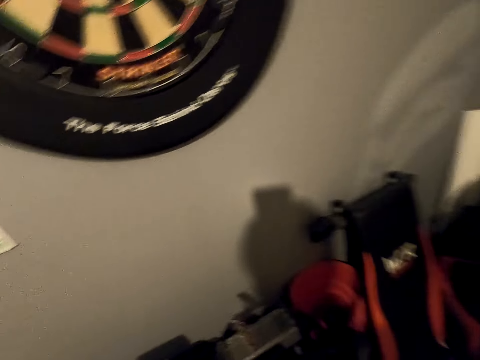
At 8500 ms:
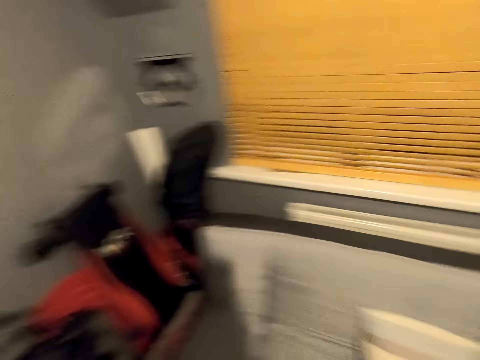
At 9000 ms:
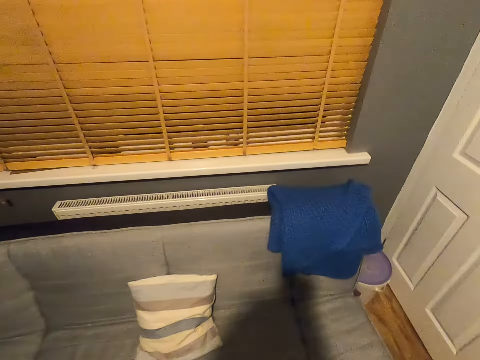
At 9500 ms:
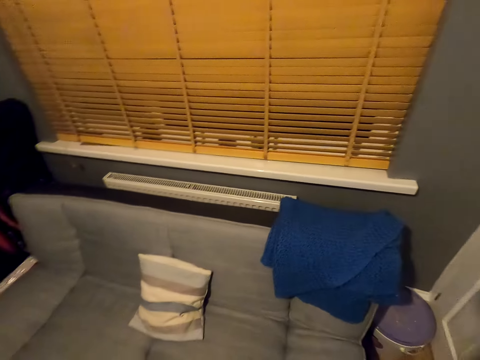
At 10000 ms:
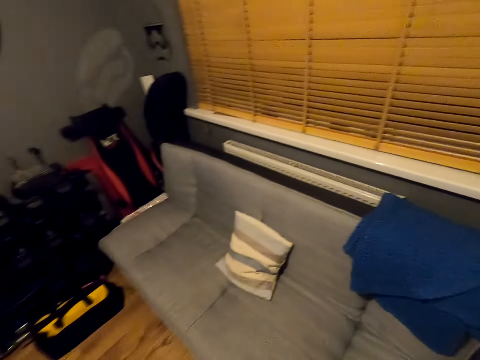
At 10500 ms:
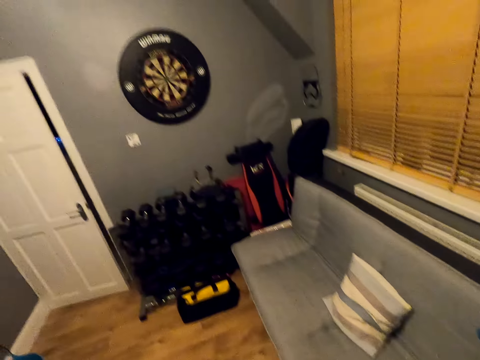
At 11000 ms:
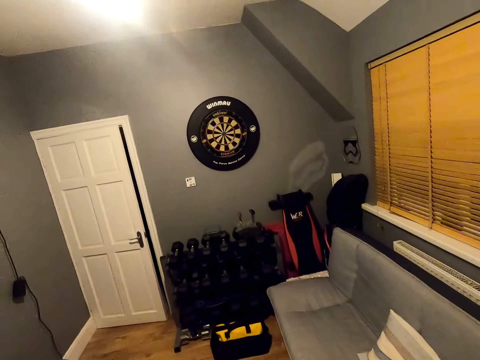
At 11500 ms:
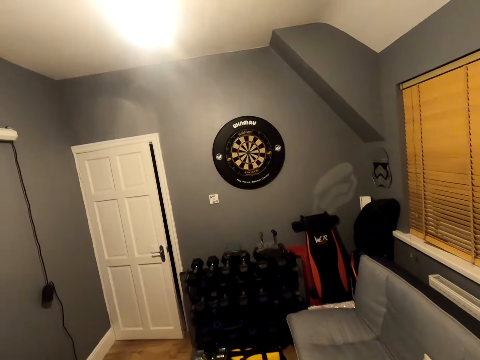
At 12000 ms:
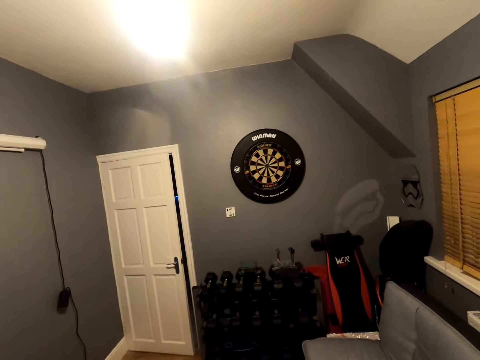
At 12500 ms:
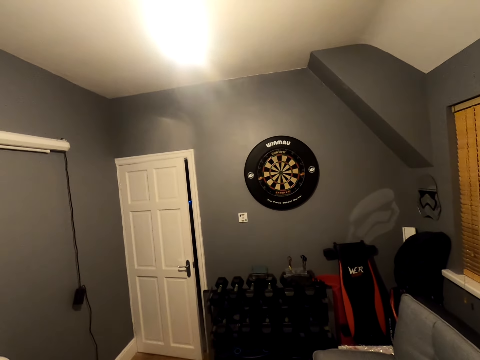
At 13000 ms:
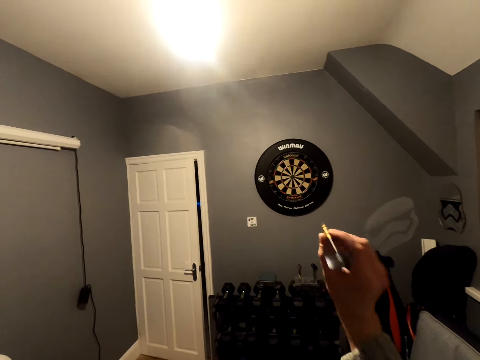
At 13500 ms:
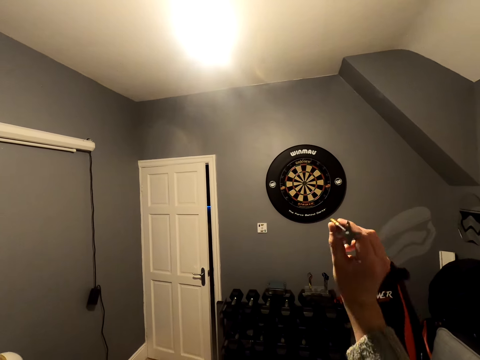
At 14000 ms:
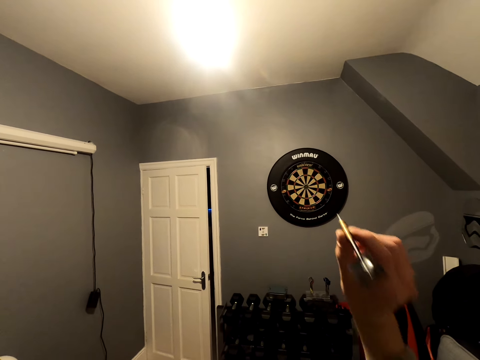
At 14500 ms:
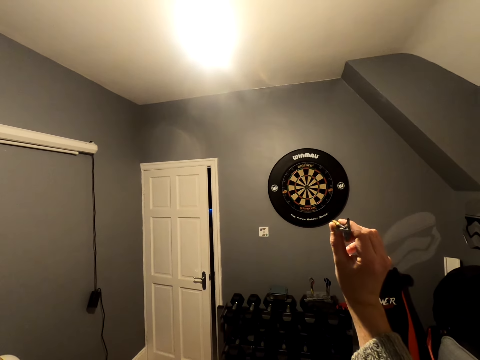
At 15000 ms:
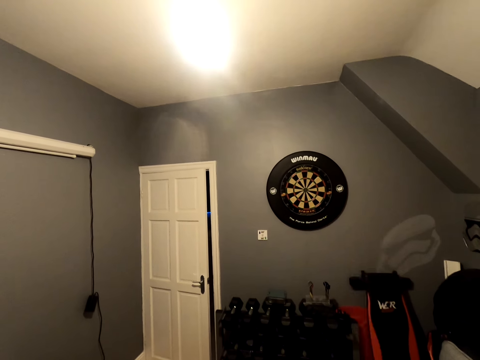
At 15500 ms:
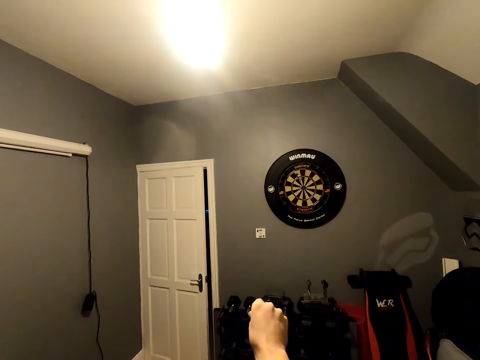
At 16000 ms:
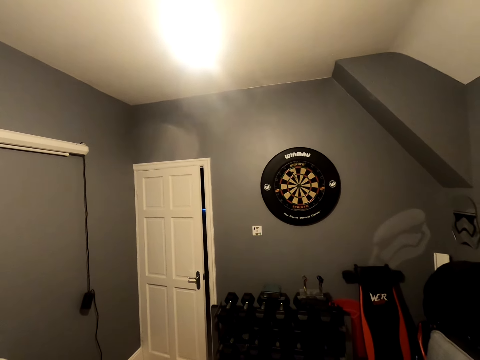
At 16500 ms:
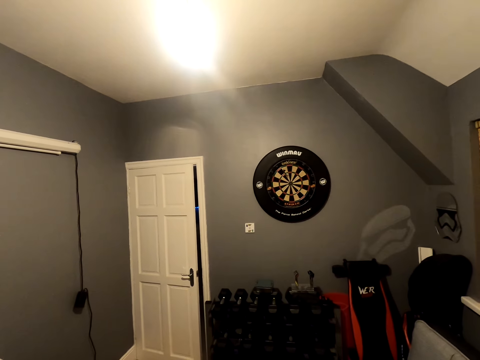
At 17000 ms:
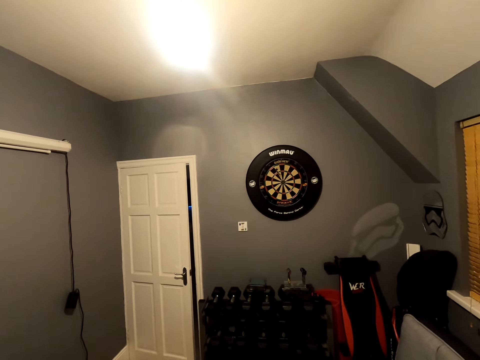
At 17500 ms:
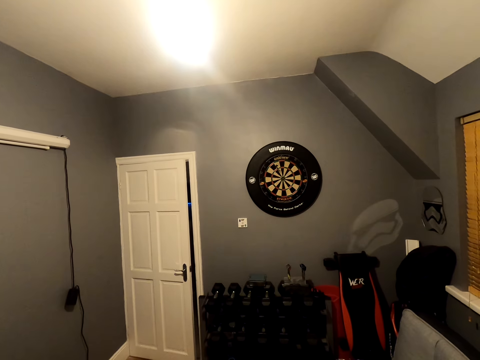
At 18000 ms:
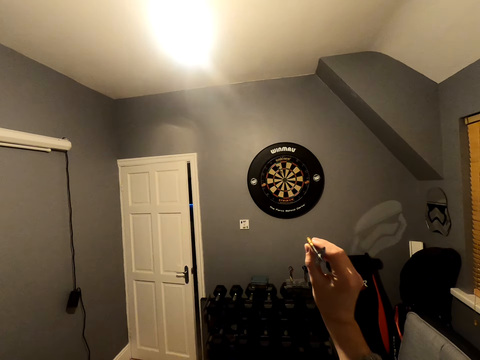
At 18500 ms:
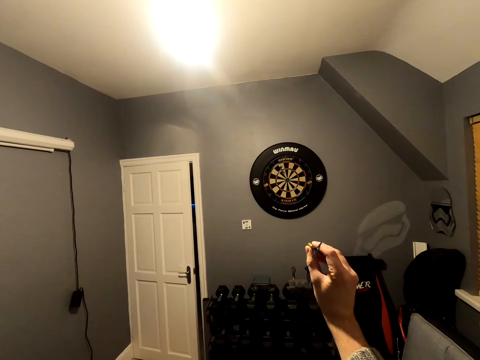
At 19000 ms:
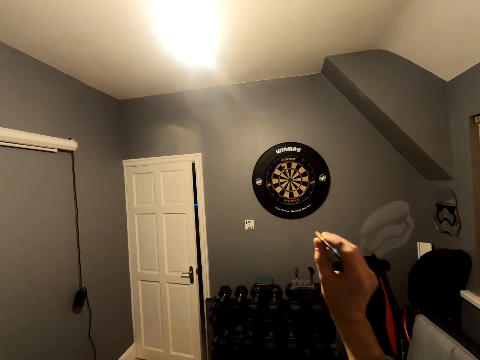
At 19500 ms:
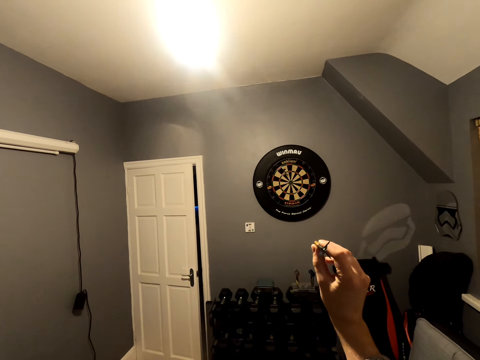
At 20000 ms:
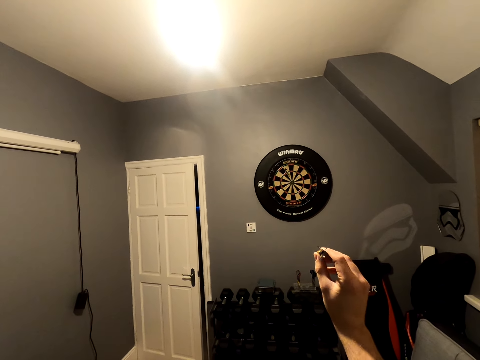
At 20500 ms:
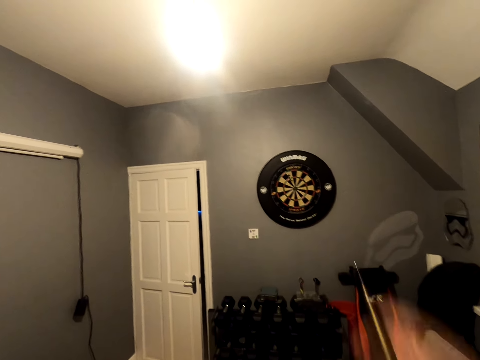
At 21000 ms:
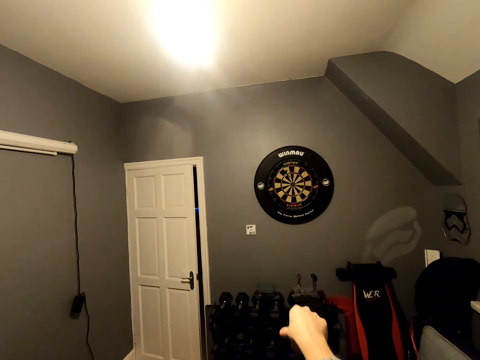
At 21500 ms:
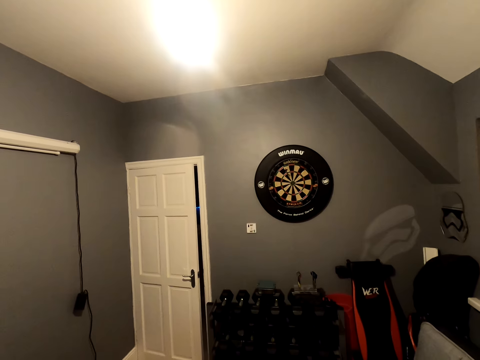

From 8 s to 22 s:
The camera wearer walks around a room. They look around the room. They throw an arrow on a dart board. They look around the room. They throw an arrow on the dart board.

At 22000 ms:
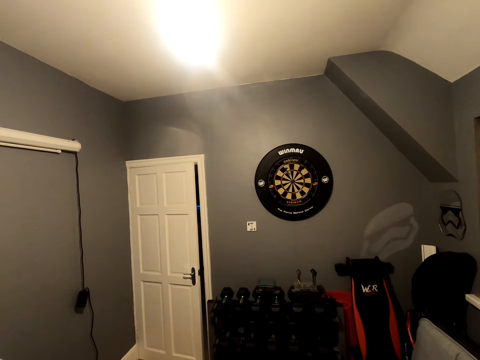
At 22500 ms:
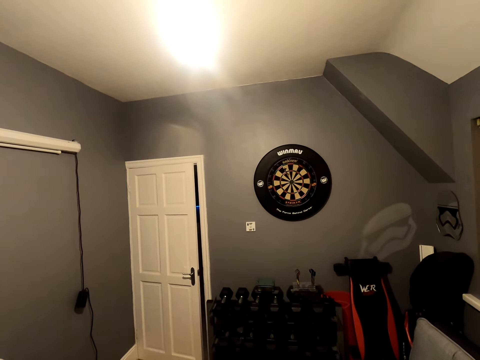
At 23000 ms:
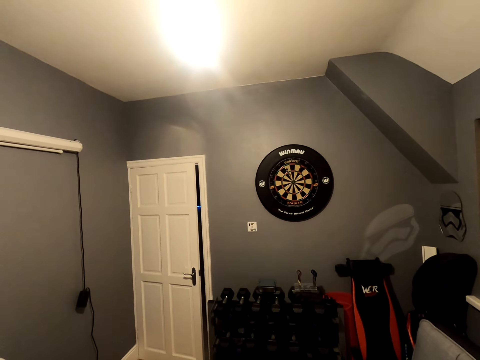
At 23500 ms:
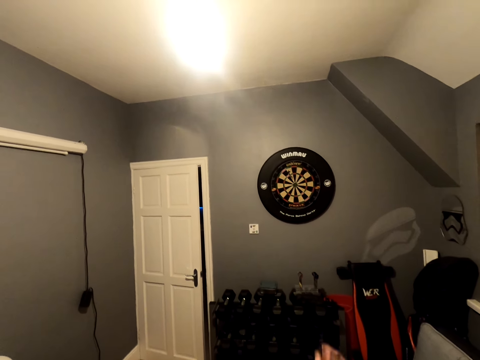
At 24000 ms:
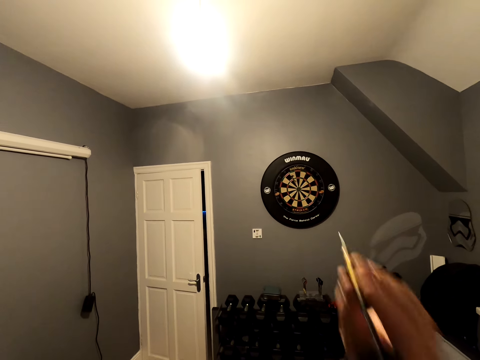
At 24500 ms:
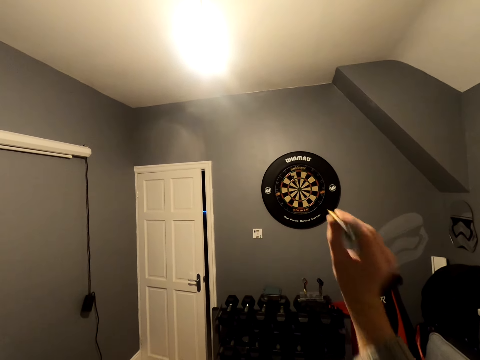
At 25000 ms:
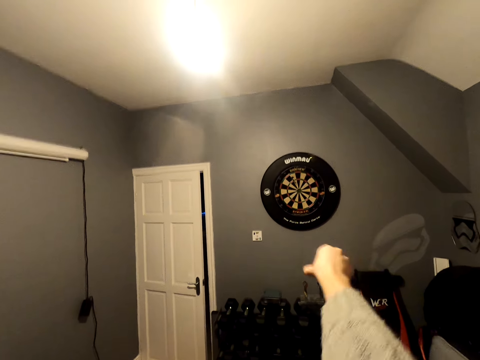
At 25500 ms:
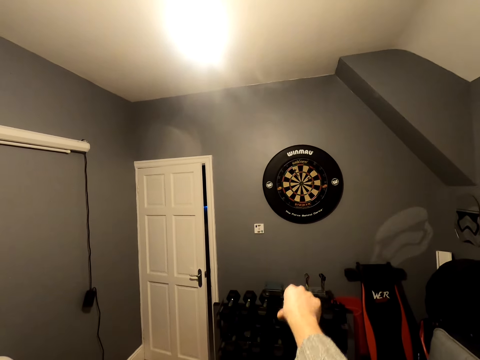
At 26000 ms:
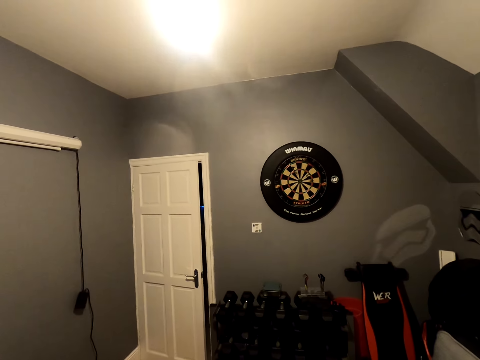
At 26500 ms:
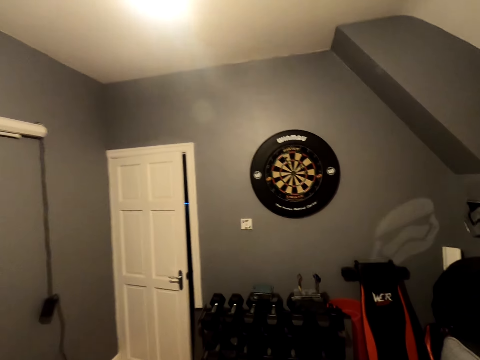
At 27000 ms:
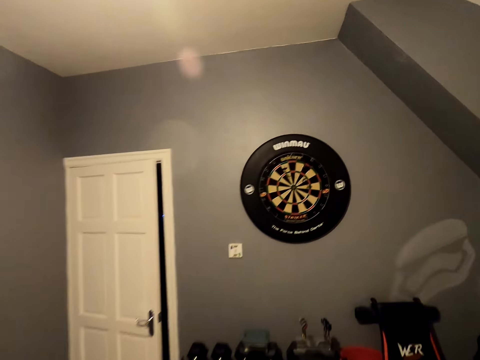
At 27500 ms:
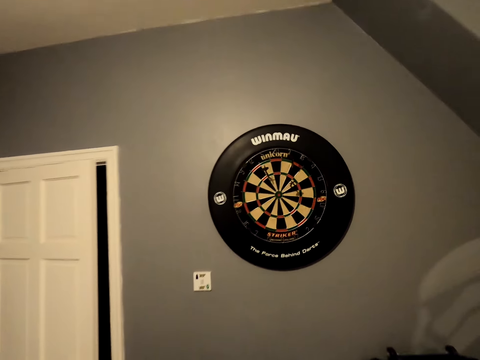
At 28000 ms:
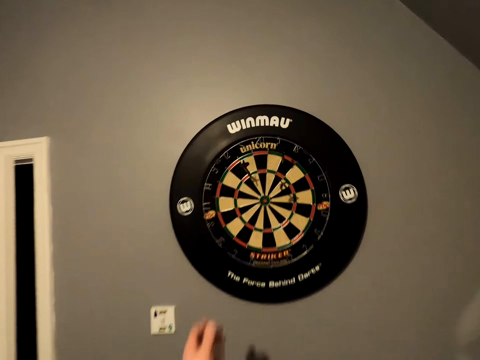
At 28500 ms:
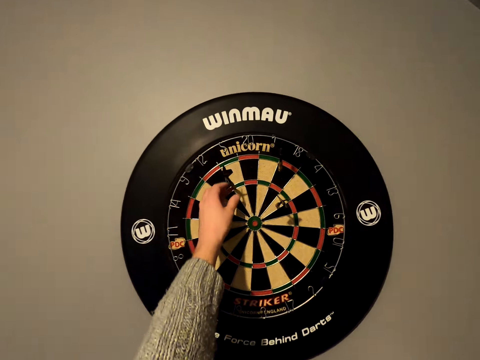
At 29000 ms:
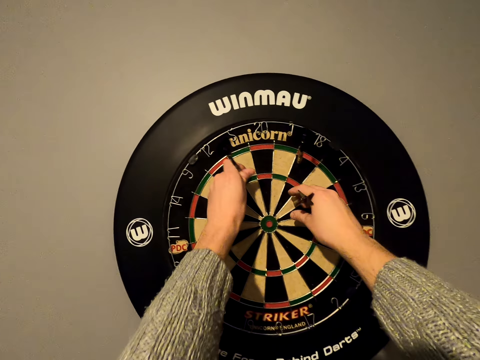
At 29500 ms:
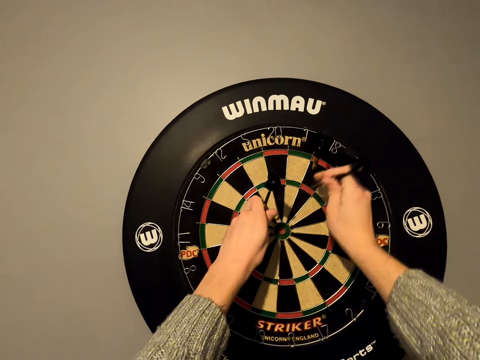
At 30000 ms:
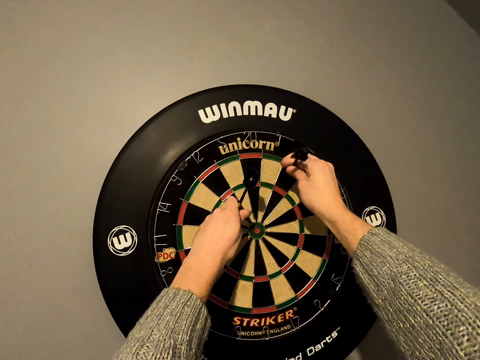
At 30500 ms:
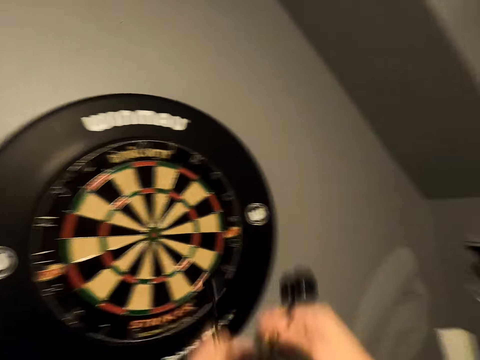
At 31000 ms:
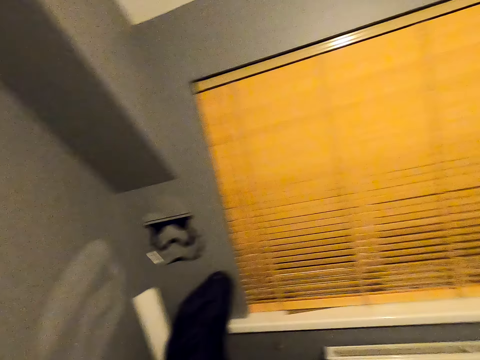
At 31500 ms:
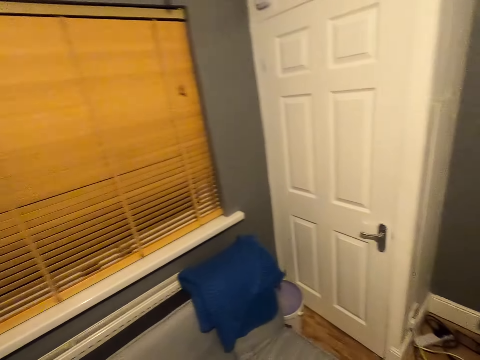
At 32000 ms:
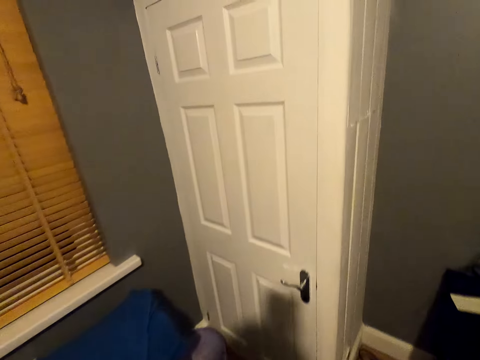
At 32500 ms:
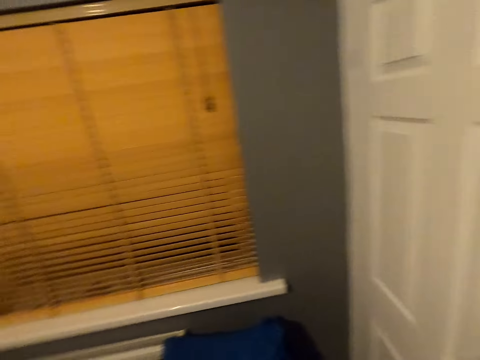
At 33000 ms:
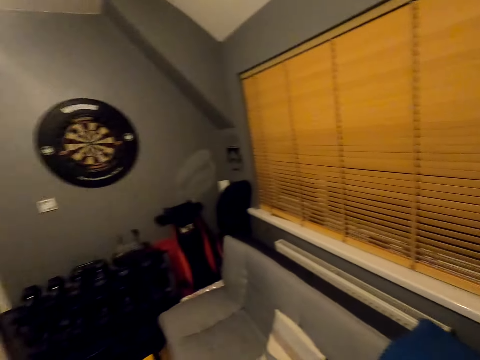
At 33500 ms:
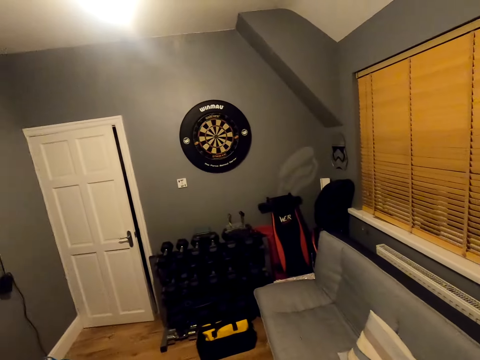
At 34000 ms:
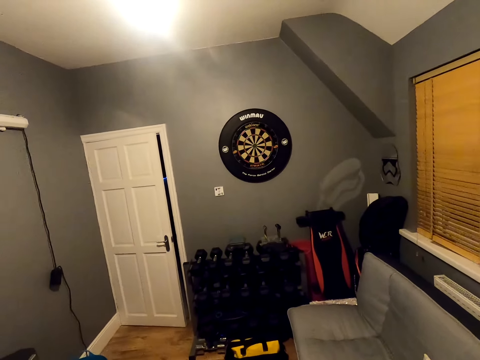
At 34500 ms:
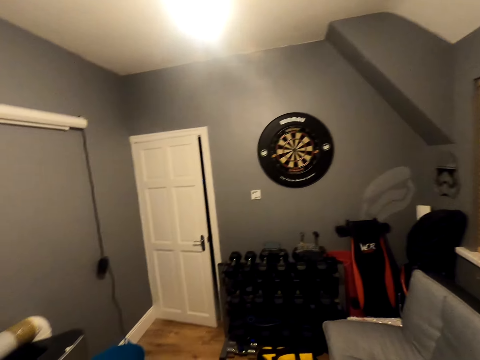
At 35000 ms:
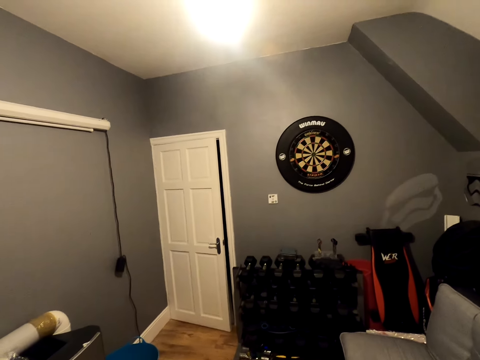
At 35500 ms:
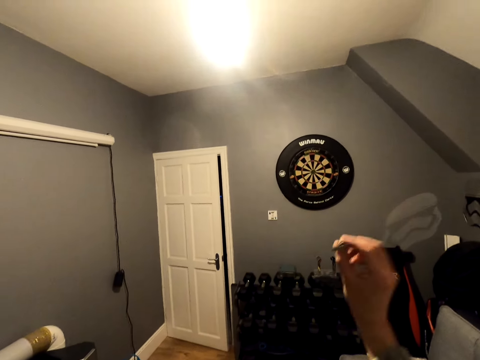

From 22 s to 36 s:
The camera wearer looks around a room. They throw an arrow on a dart board. They walk around the room. They remove arrows from the dart board. They walk around the room. They look around the room.
